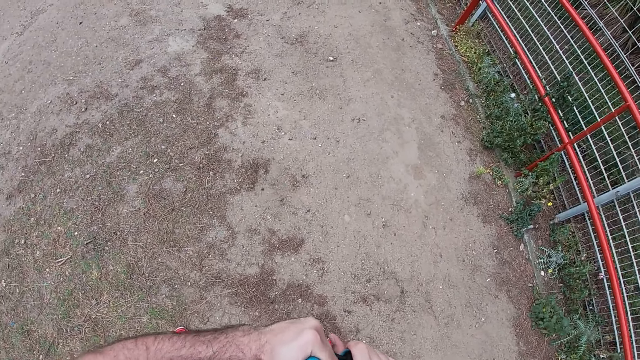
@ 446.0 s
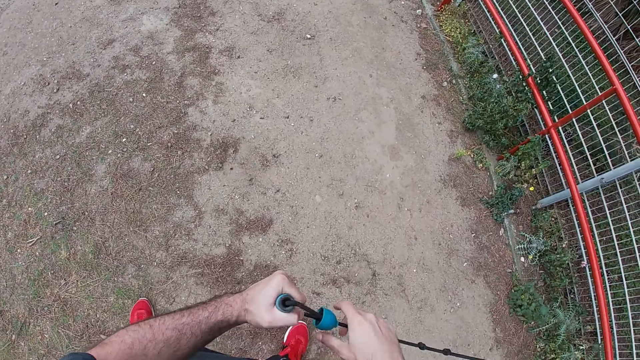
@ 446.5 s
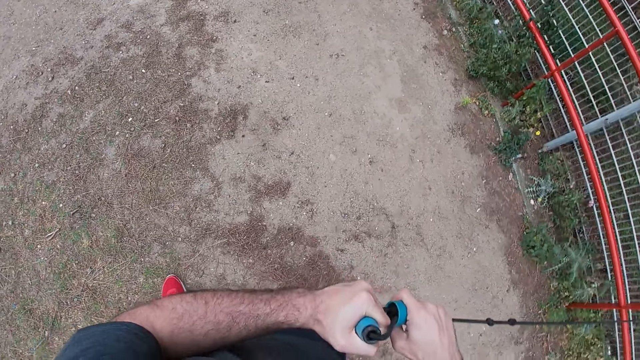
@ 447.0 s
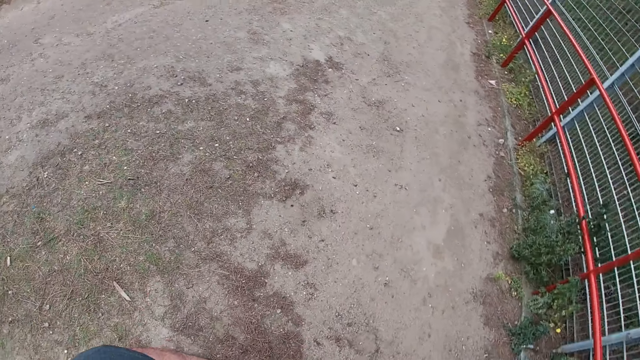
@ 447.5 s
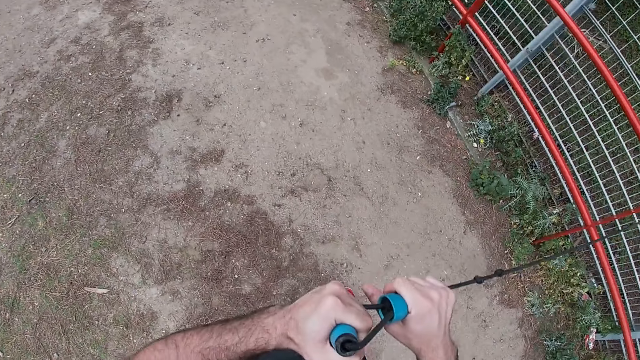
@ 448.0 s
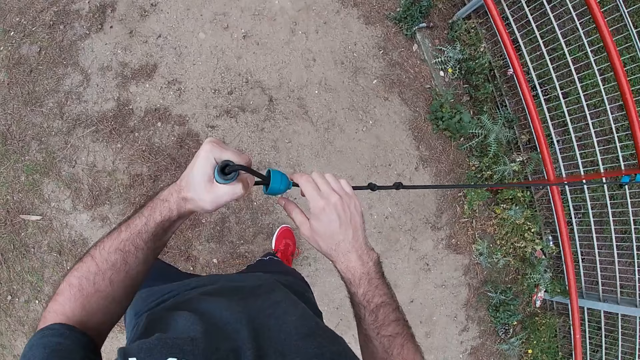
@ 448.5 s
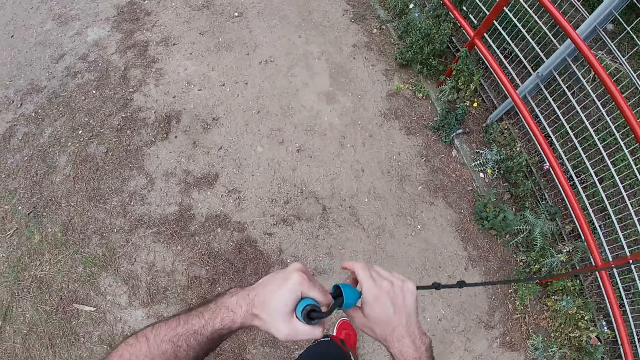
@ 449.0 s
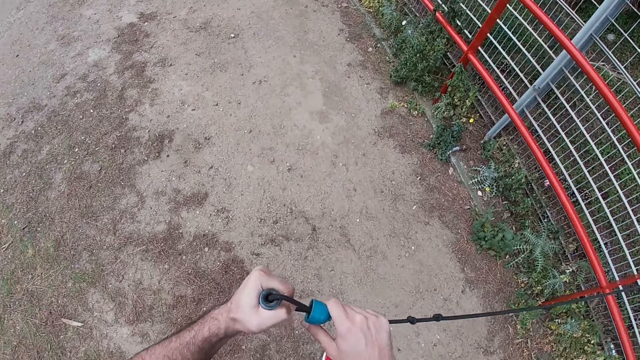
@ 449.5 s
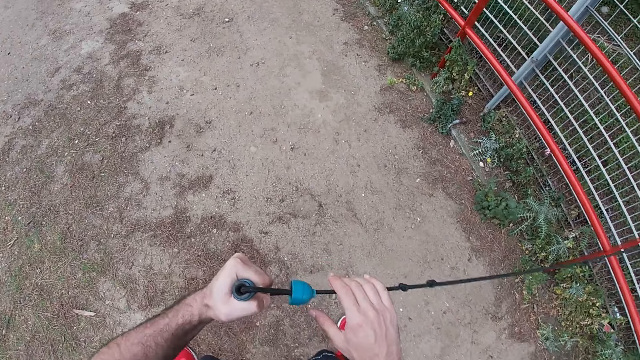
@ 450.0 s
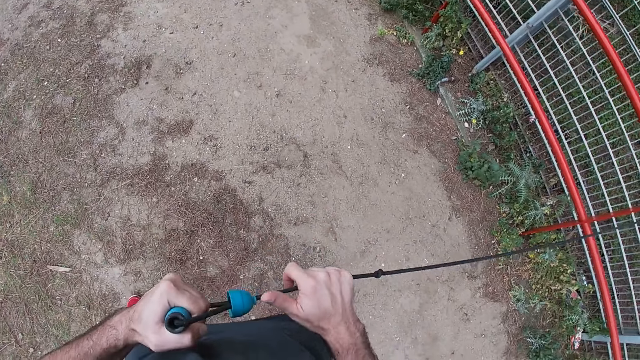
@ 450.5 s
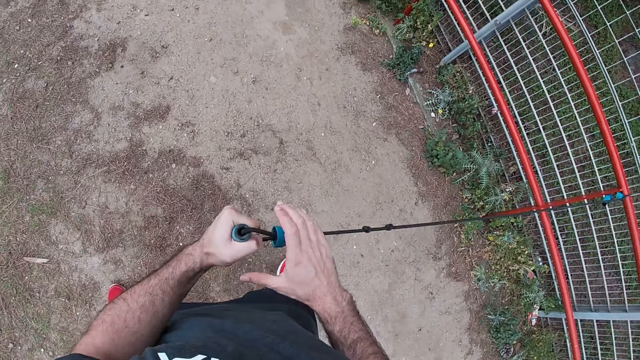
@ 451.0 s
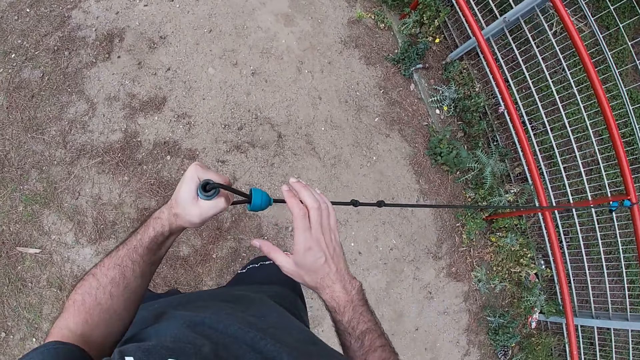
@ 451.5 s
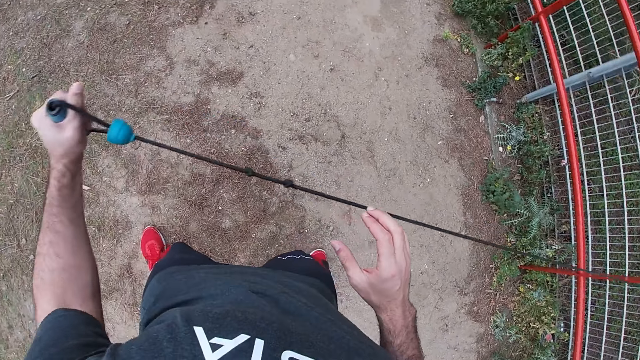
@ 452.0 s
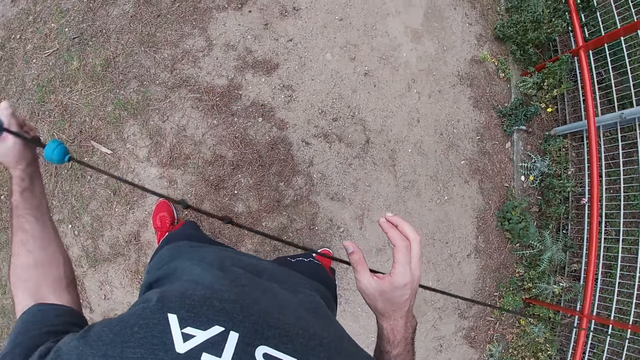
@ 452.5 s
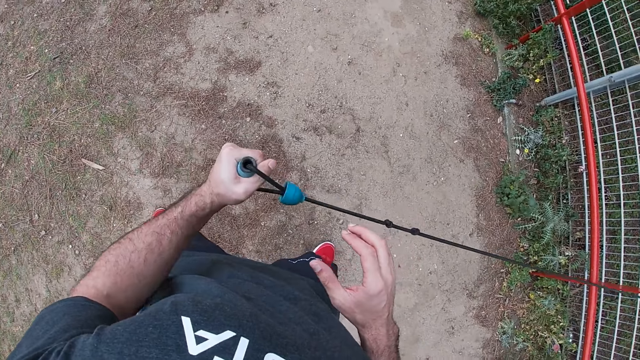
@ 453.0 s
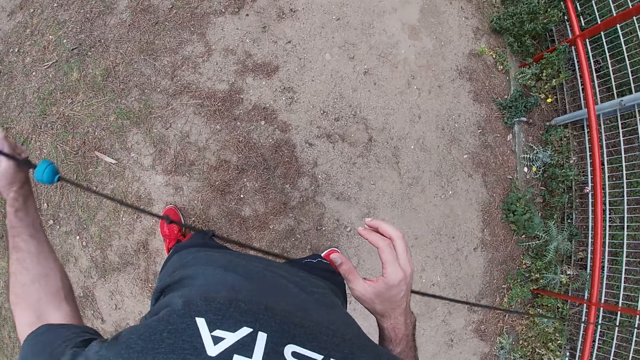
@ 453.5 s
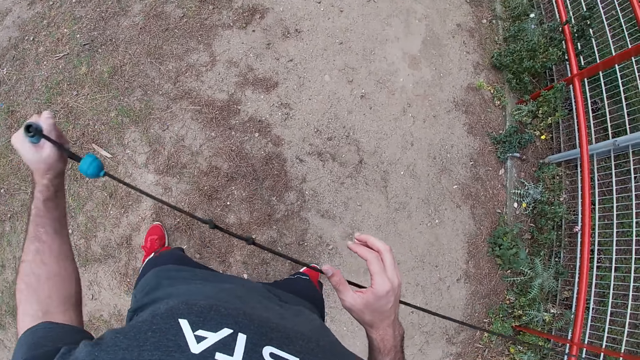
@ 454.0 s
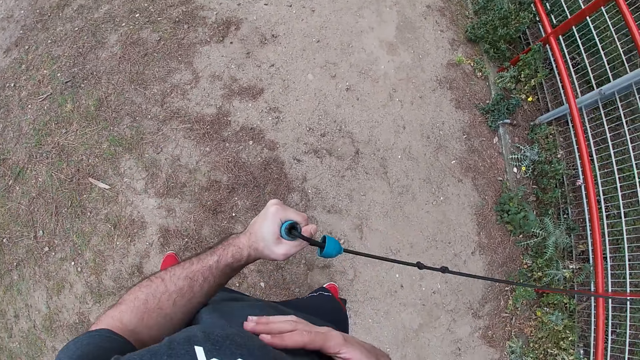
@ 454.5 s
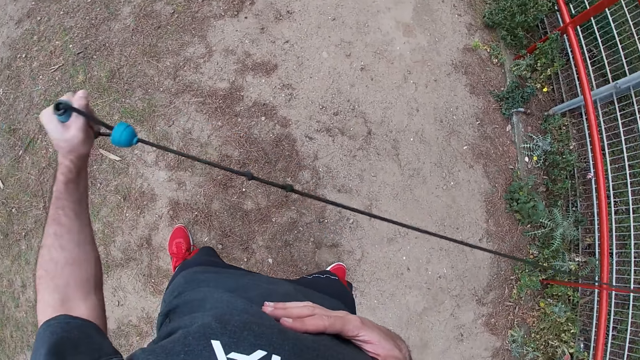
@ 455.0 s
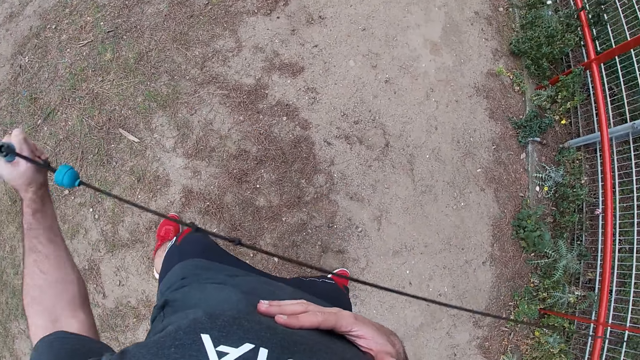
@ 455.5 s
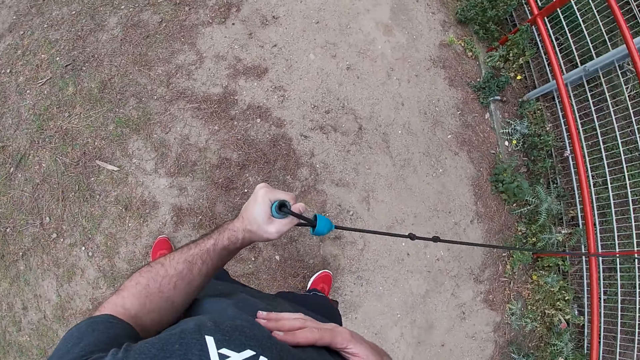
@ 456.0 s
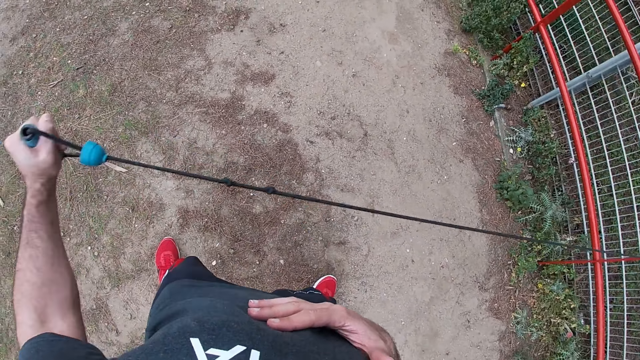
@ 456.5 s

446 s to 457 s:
The camera wearer holds the resistance band or rope with both hands. He pulls the resistance band with both hands. He holds the rope in two hands. He pulls the resistance band with his left hand. He pulls it again. He swings the rope. He pulls the resistance band with his left hand.

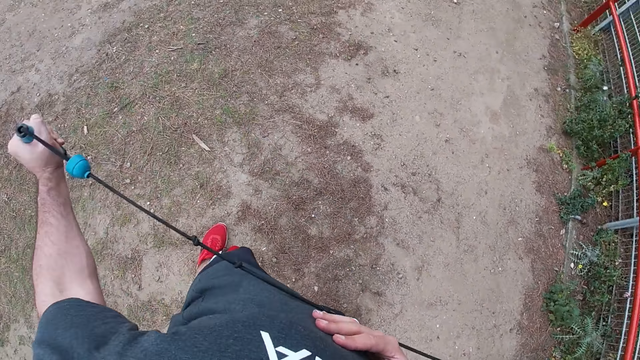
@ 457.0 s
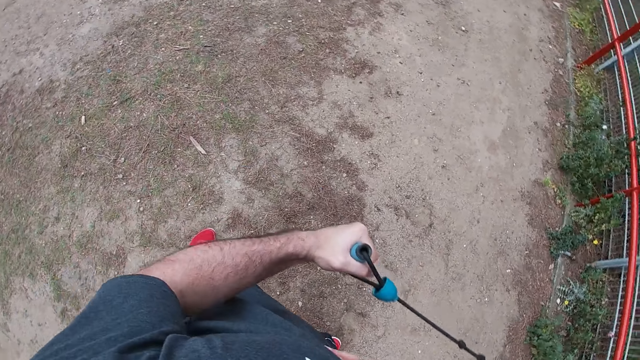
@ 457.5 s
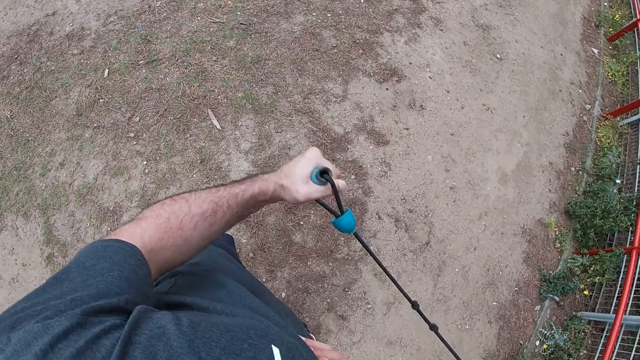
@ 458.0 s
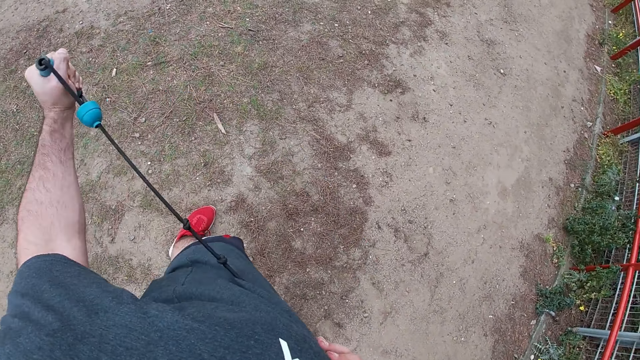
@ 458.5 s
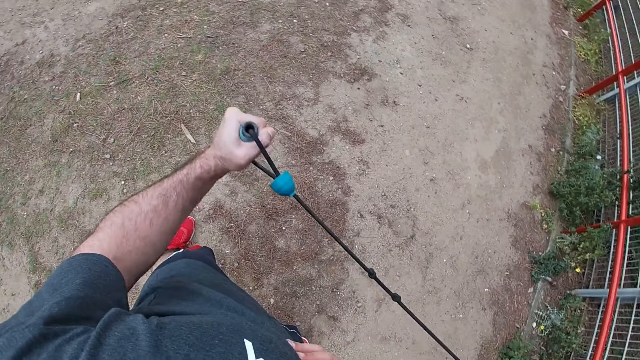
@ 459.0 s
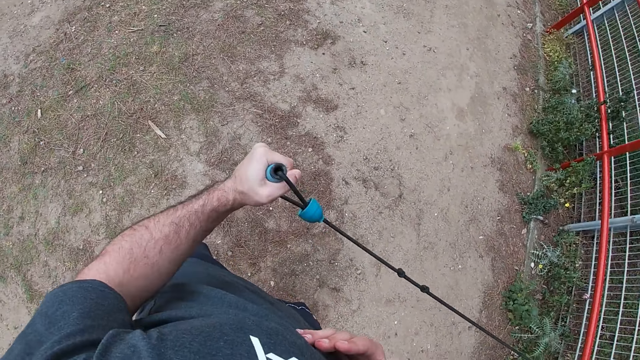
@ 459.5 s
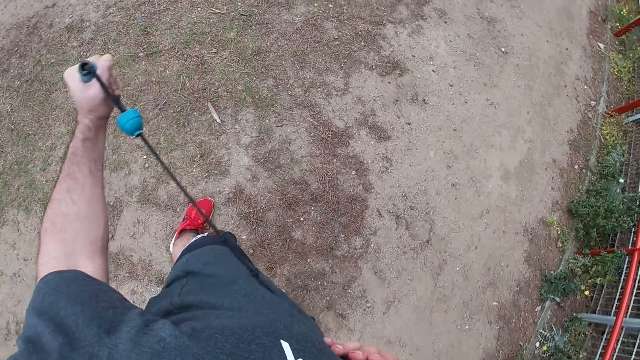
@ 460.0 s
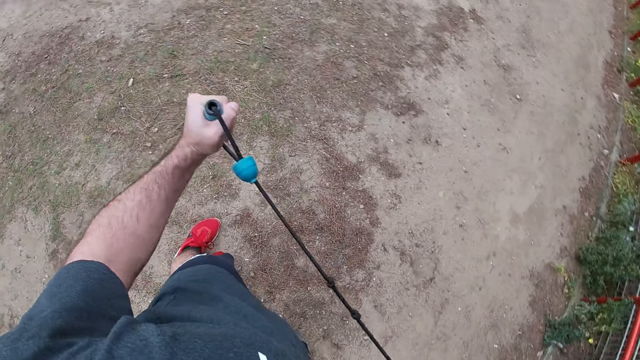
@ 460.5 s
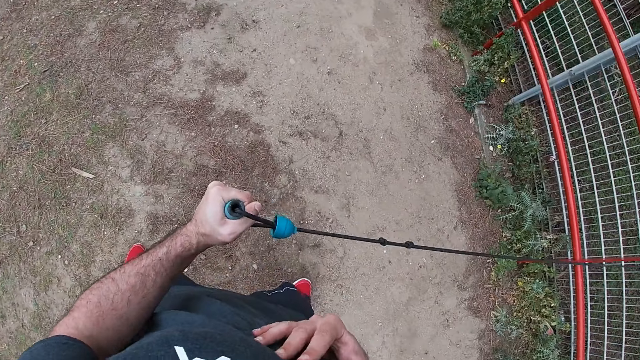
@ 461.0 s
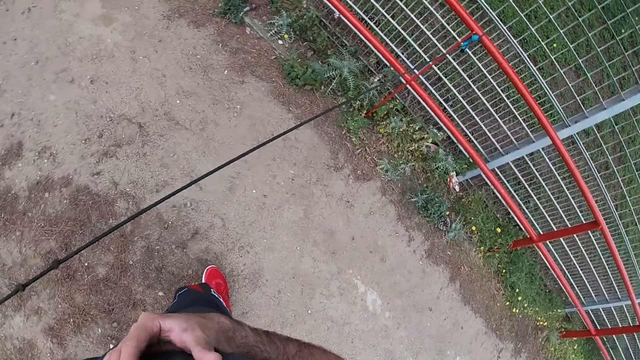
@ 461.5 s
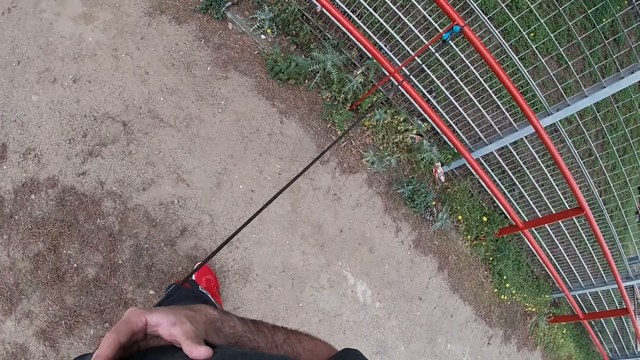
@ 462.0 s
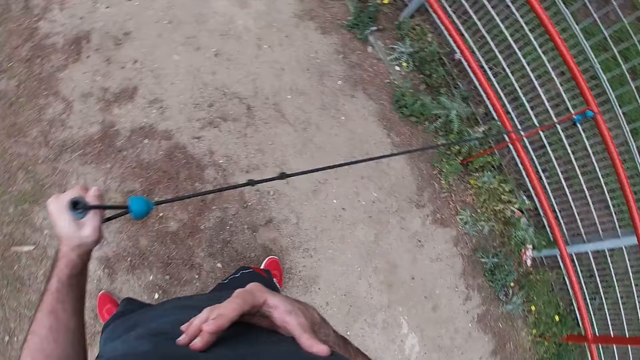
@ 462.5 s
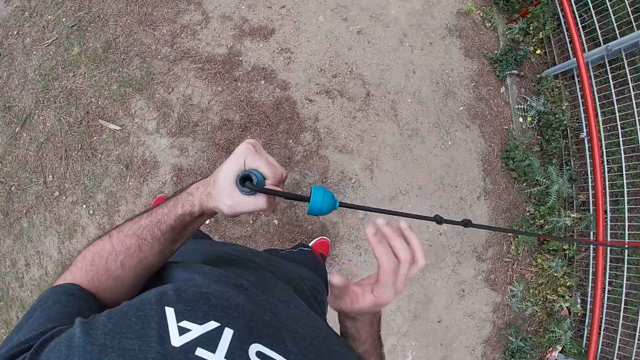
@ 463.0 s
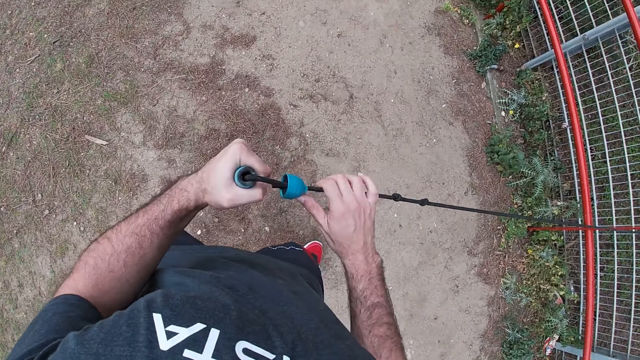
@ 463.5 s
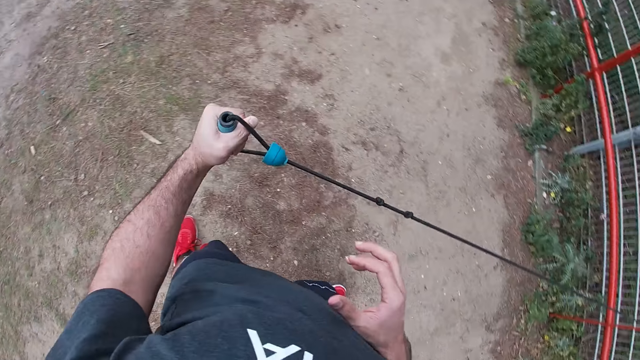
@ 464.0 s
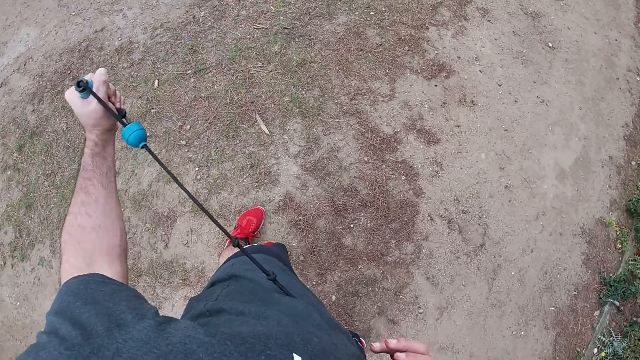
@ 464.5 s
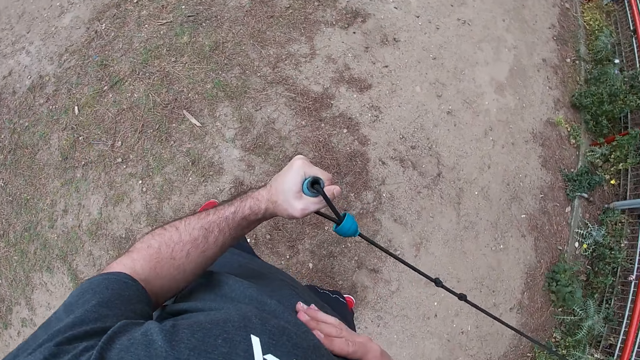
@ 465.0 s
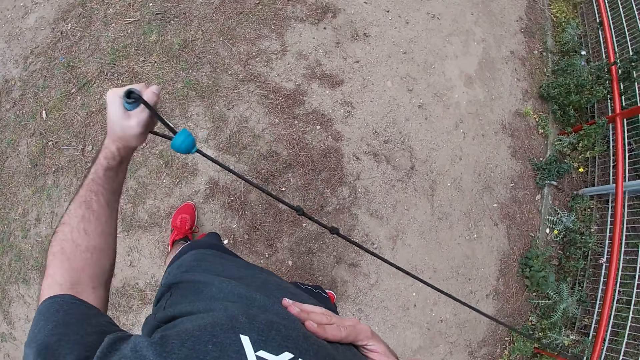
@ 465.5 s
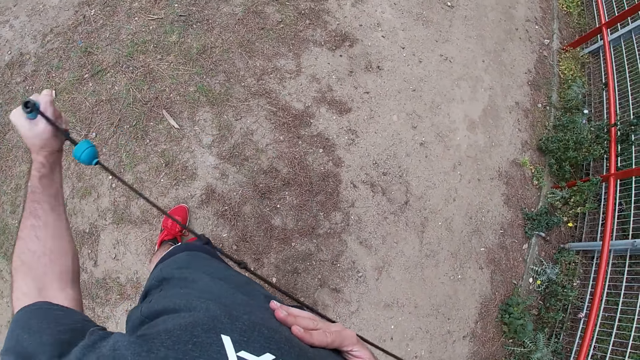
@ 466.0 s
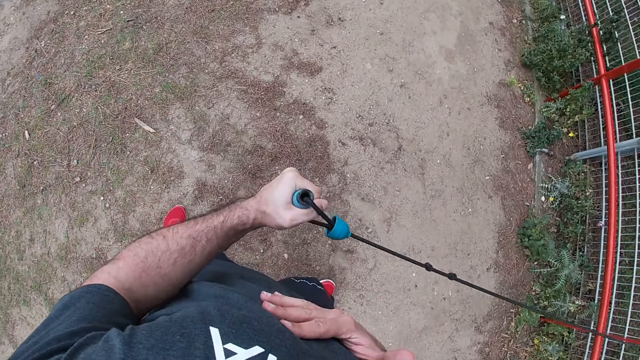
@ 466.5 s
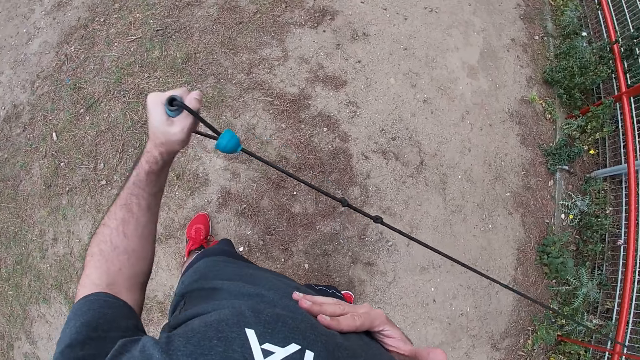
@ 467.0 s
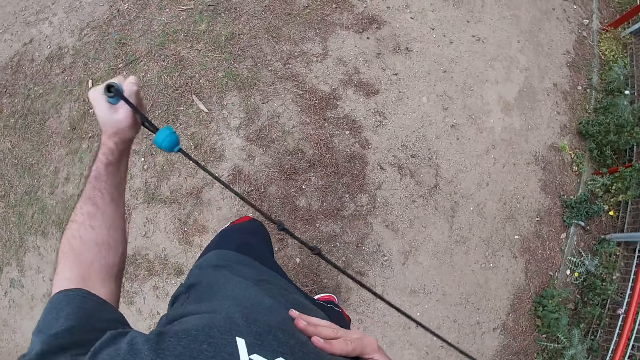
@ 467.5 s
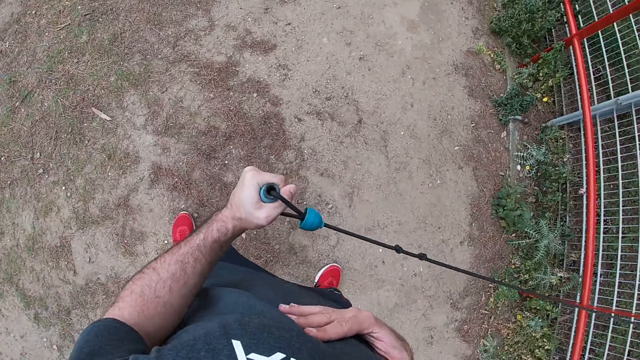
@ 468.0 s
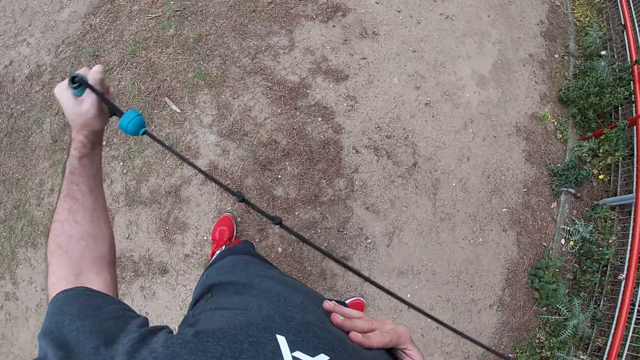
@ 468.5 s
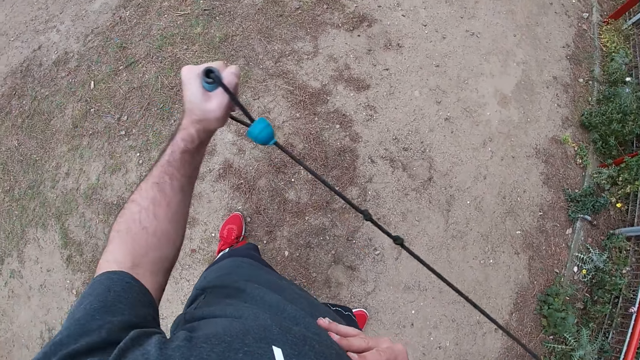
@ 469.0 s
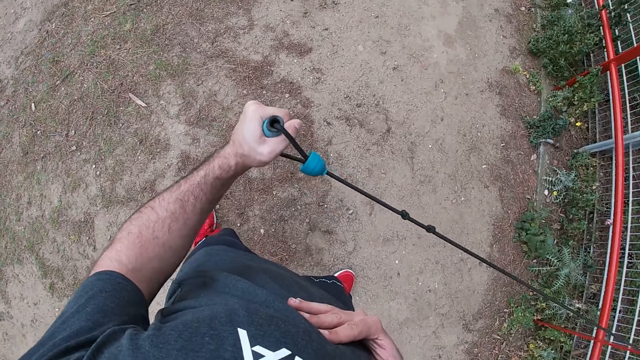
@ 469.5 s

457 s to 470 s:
The camera wearer pulls the resistance band or rope with his left hand repeatedly. He holds the resistance band with both hands. He pulls the resistance band with his left hand. He swings the rope. He pulls the resistance band with his left hand repeatedly.
